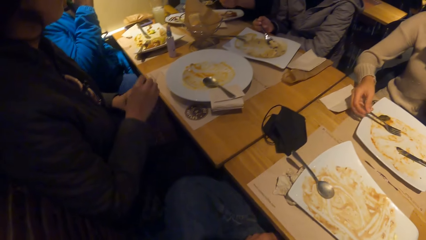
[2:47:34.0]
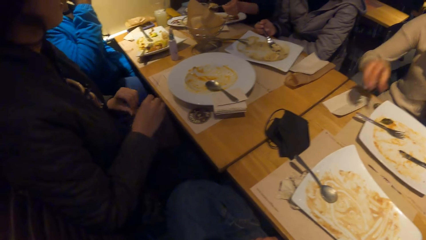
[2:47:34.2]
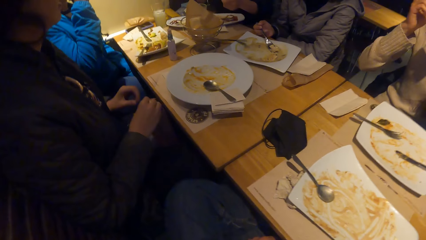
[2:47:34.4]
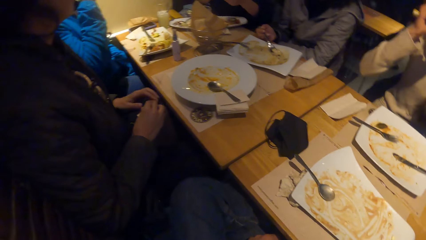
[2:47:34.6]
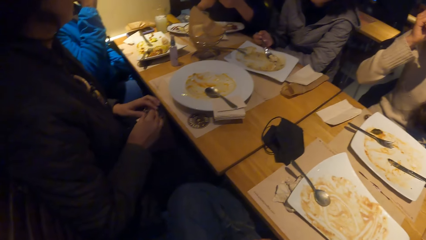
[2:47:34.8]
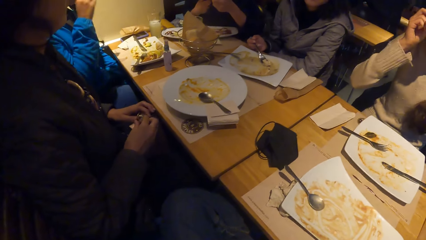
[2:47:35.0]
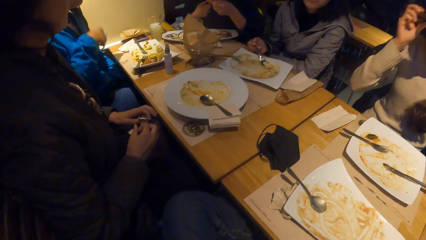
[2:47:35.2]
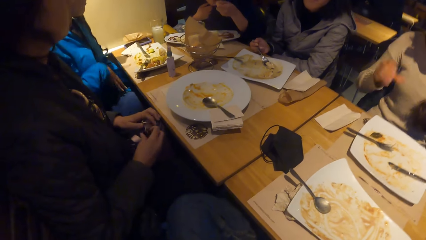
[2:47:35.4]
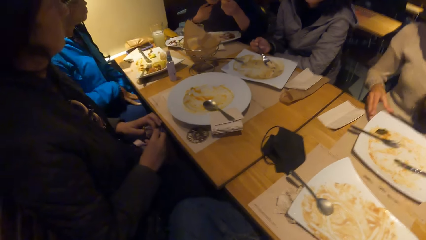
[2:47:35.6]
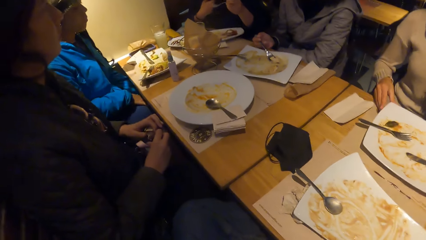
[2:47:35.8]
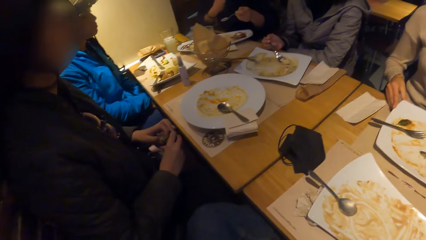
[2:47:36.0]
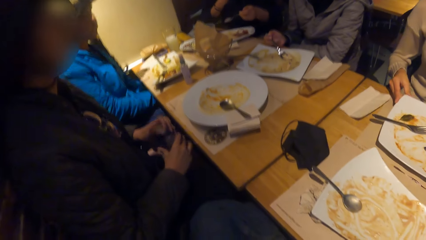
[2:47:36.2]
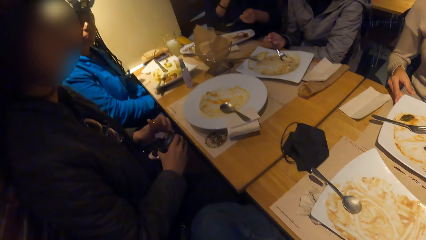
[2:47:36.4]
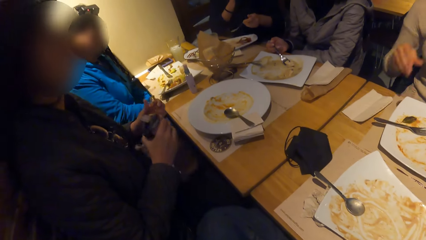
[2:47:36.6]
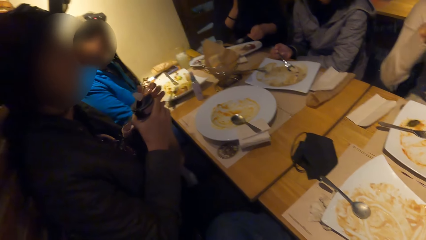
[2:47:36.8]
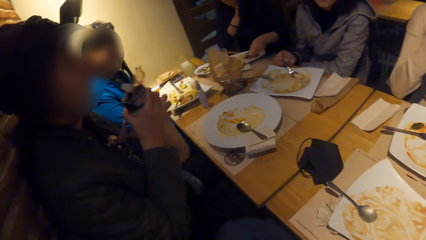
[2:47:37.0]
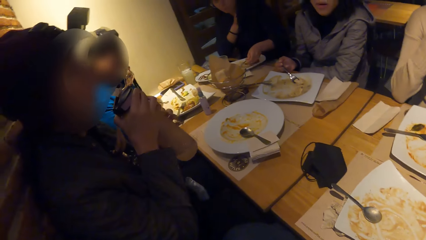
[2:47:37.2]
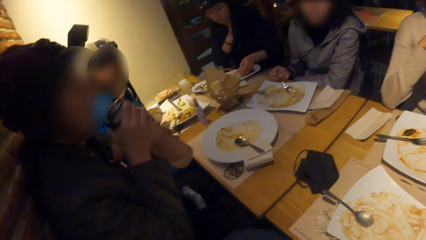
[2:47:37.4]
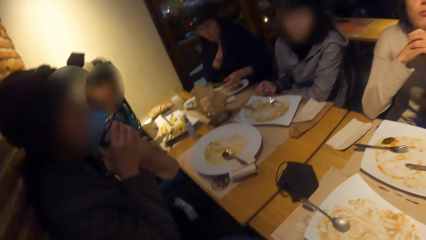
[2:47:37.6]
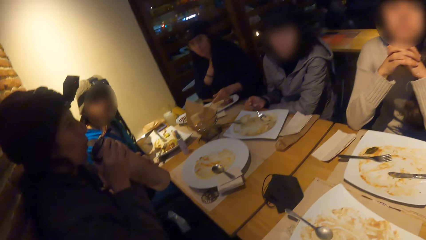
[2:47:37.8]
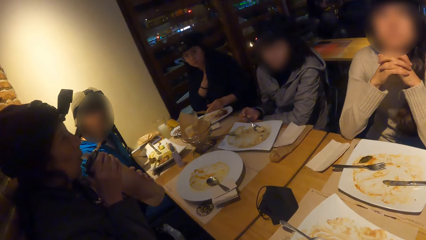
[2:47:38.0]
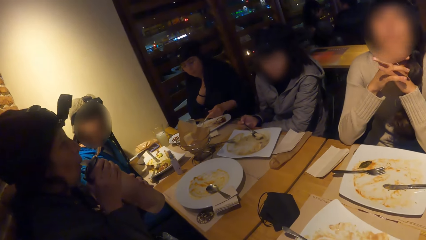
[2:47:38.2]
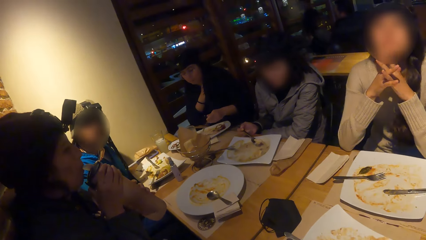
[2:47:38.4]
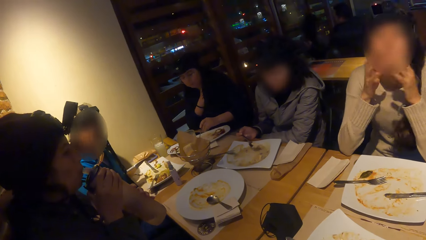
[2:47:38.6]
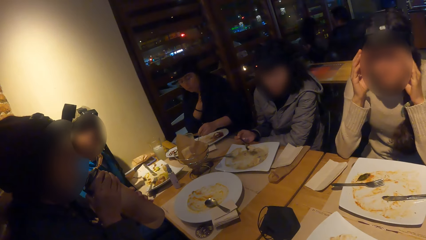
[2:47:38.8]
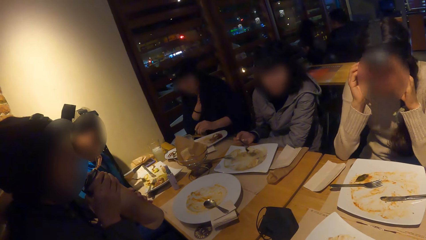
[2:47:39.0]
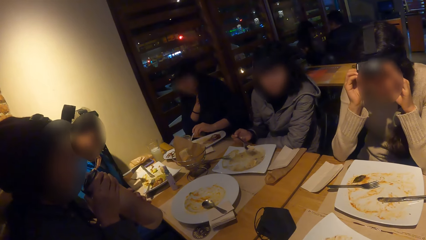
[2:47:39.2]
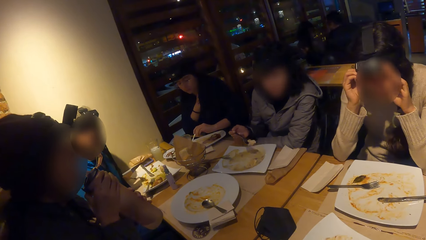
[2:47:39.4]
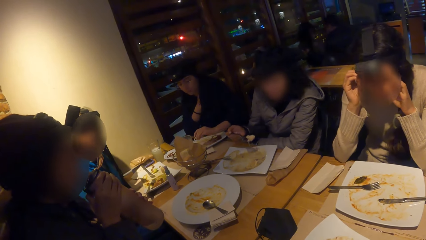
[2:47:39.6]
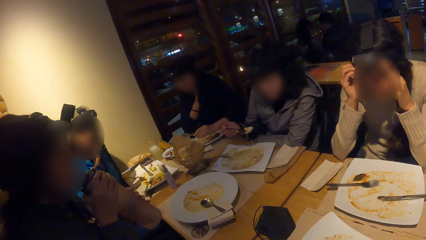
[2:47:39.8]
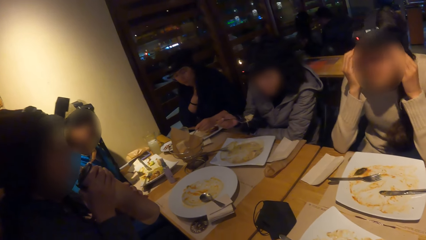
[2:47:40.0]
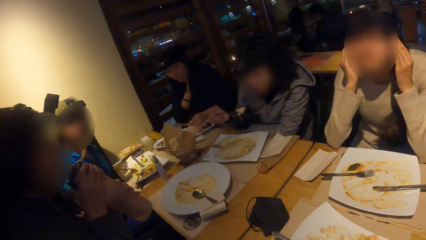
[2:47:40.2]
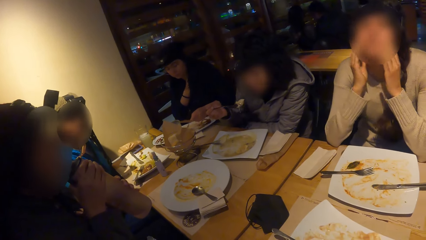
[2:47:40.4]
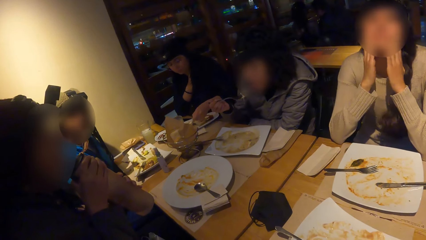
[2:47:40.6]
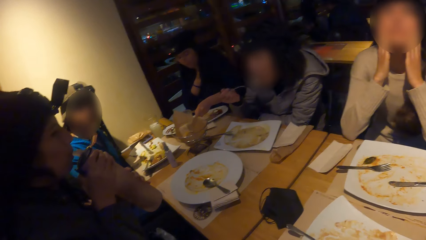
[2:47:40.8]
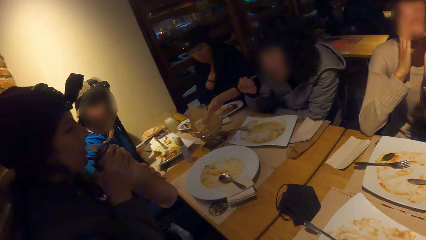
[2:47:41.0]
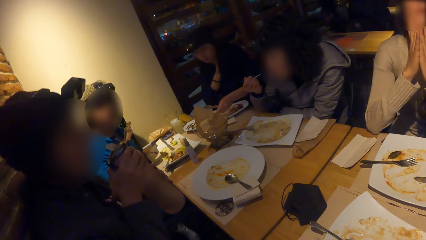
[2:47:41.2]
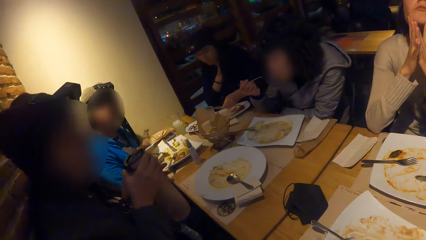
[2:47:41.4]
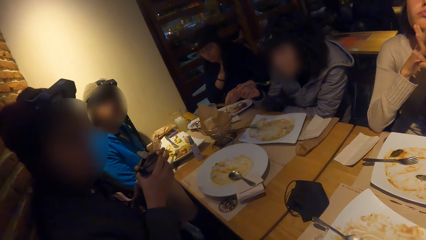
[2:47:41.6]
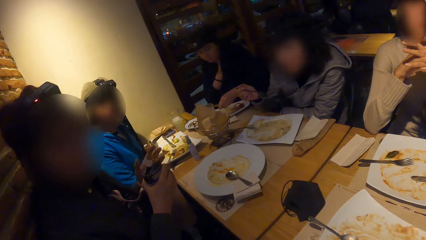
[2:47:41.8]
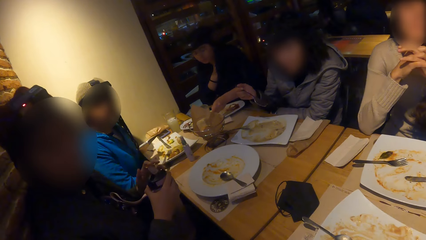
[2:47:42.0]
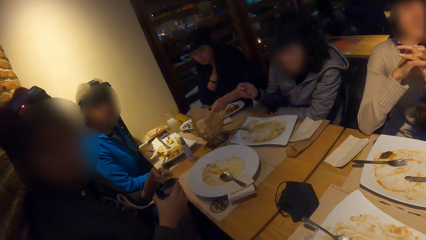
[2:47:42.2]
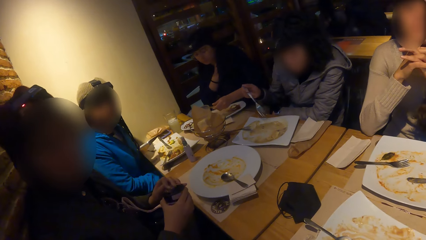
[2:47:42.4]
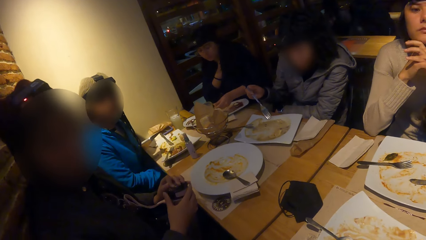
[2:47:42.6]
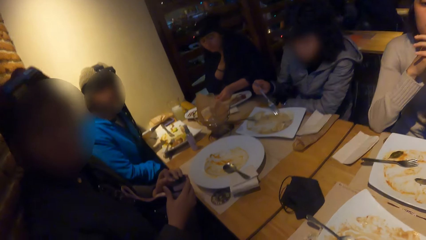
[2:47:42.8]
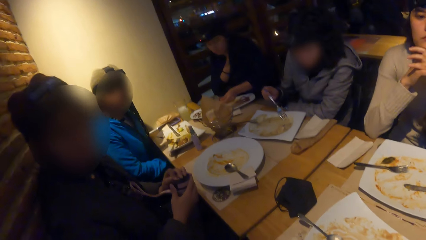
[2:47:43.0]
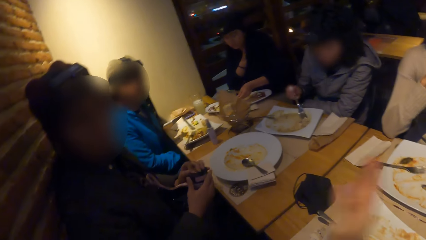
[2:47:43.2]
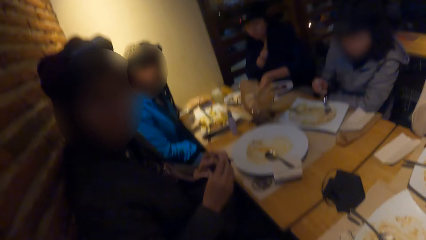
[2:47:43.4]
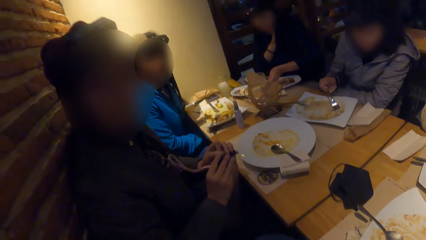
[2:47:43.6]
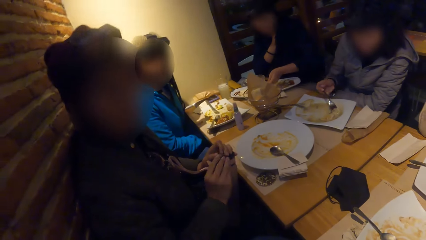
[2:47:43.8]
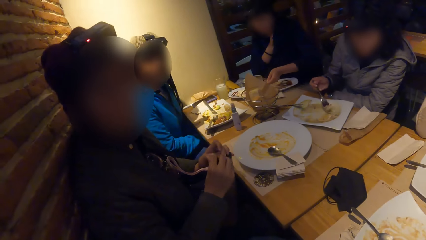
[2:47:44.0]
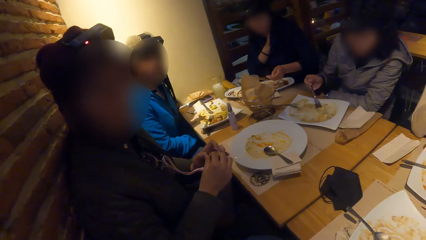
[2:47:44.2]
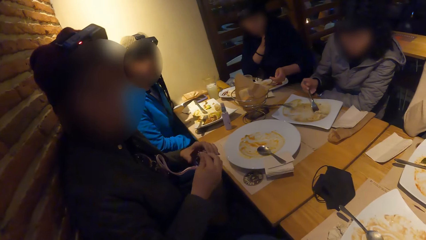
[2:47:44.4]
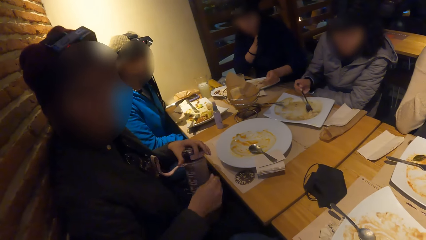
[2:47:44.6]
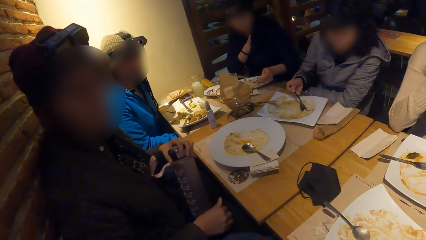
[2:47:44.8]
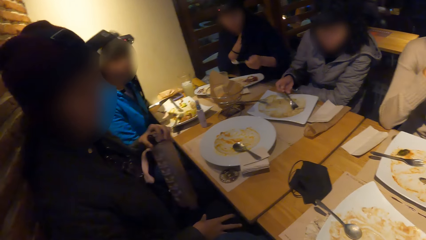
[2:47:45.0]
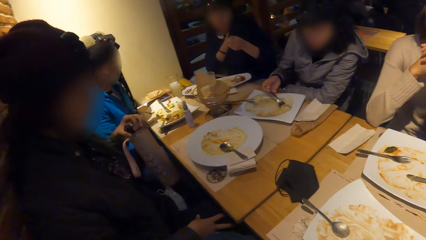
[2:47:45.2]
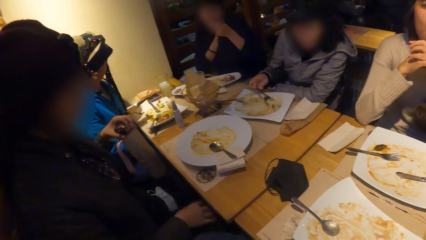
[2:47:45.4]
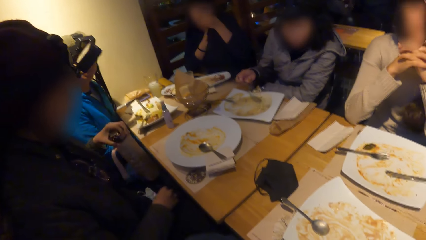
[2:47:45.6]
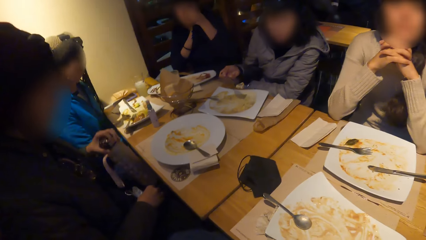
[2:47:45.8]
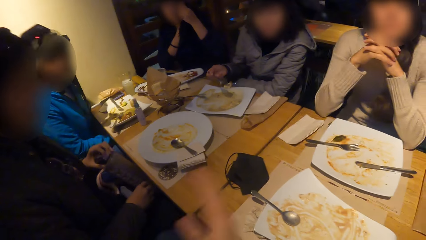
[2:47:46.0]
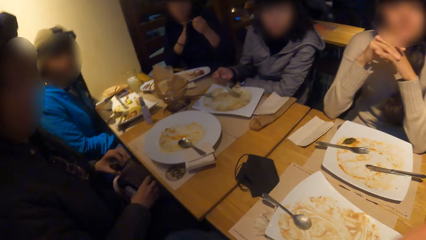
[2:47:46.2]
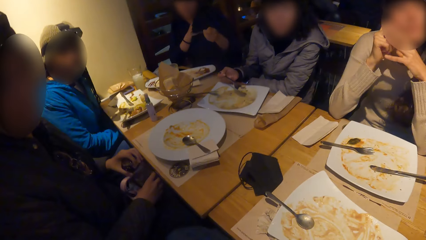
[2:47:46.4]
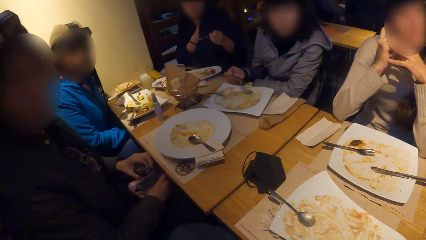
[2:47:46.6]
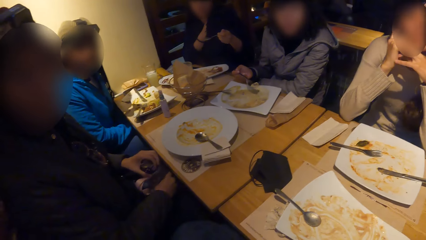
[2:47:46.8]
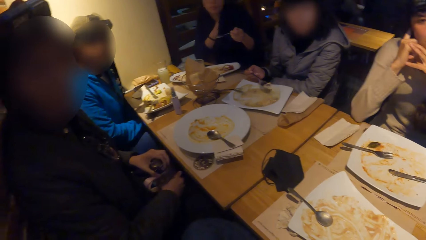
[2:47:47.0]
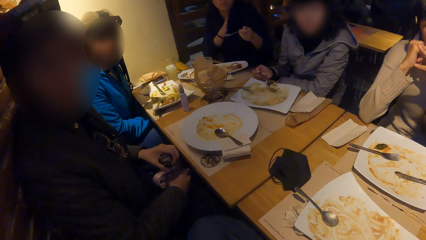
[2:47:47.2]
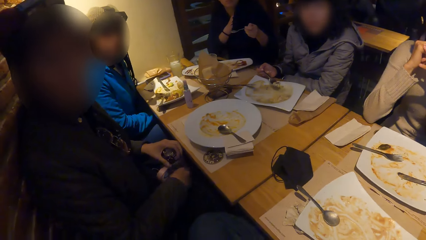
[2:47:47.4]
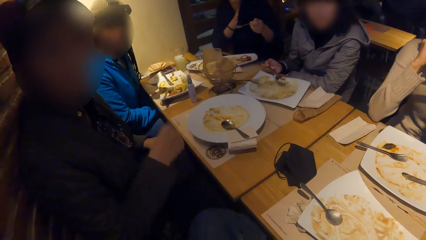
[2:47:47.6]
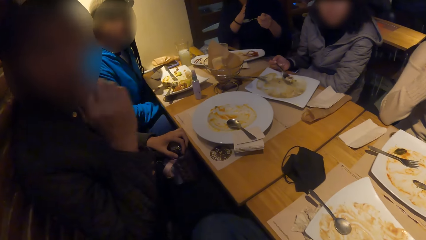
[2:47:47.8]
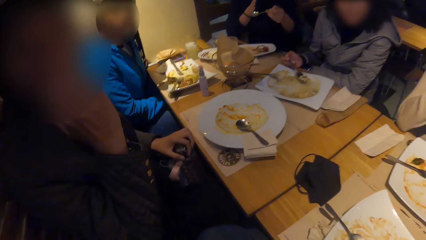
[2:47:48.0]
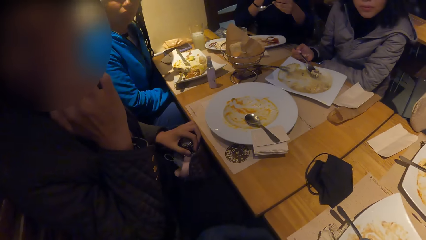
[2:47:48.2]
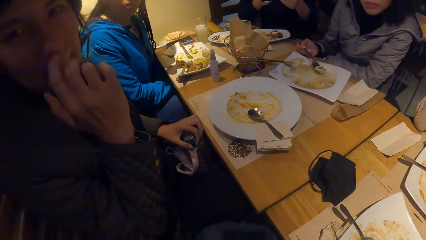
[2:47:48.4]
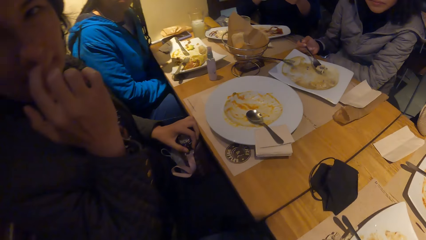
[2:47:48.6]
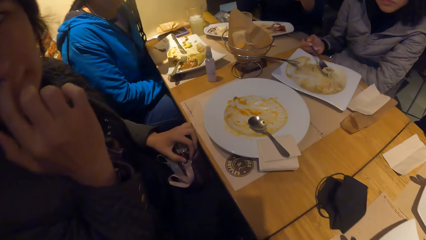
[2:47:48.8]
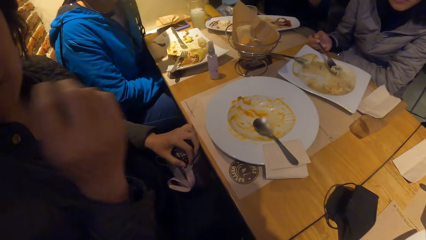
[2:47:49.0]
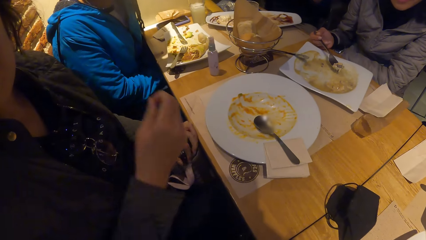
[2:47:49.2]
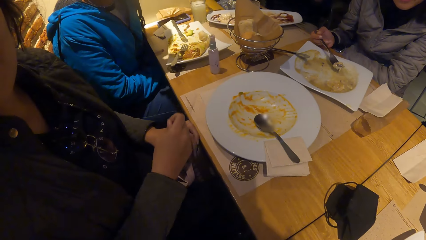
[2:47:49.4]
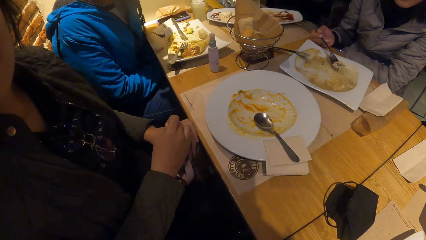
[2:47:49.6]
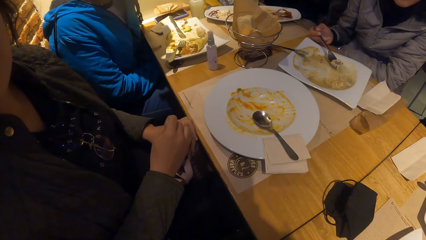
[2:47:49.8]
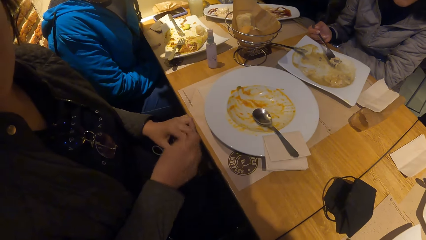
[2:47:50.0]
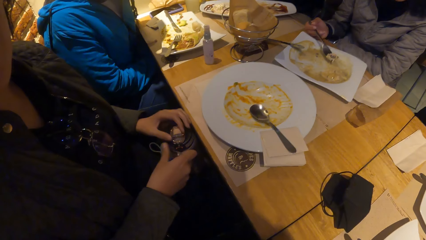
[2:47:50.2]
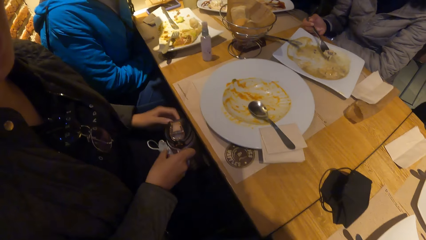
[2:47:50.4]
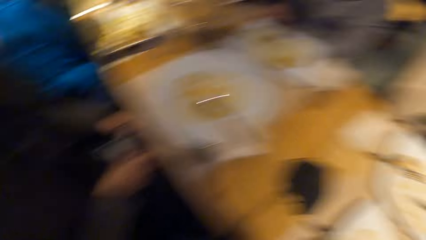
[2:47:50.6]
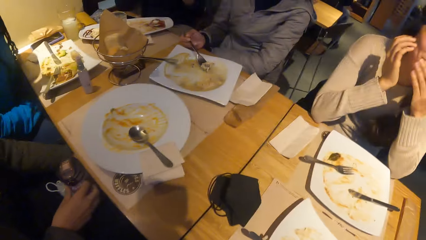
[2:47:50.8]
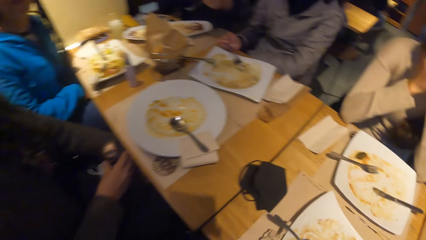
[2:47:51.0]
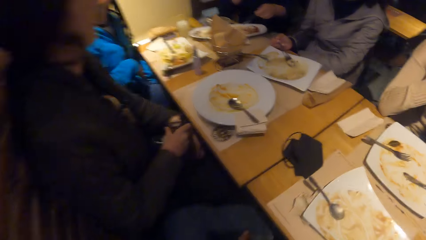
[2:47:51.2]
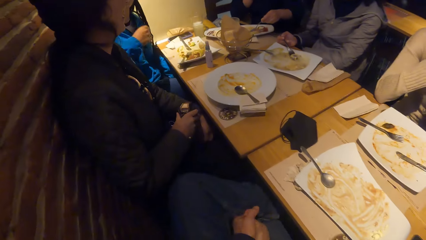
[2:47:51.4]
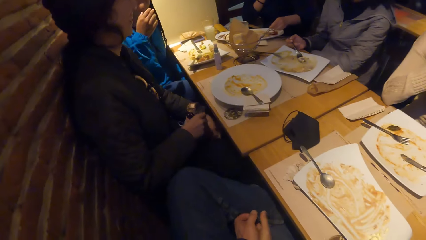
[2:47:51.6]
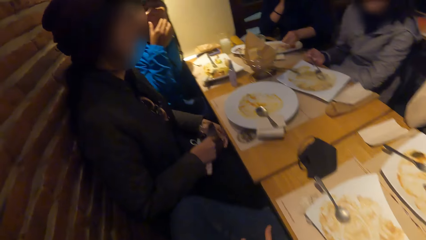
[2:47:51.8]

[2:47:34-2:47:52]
A woman opens the bottle on her lap with her right hand. She drinks from the bottle with both hands. Another woman scoops the meal from the plate with the fork in her right hand. A third woman touches her face with both hands. A fourth woman scoops the meal from the plate with the fork in her right hand. The second woman eats the meal from the plate with the fork in her right hand. The first woman closes the bottle with her left hand. The second woman scoops the meal from the plate with the fork in her right hand. The camera wearer moves his hand. He stares around. The first woman interacts with the camera wearer. She touches her face with her right hand. She does it again. She holds the bottle on her lap with both hands.
